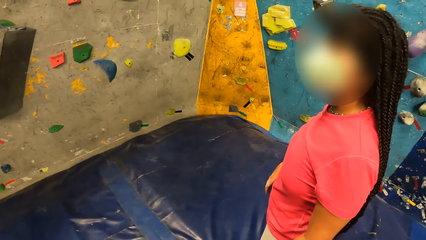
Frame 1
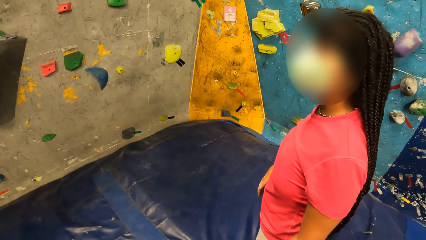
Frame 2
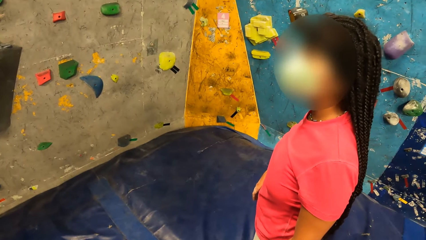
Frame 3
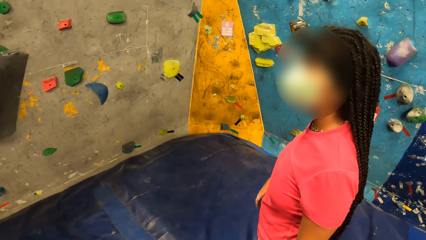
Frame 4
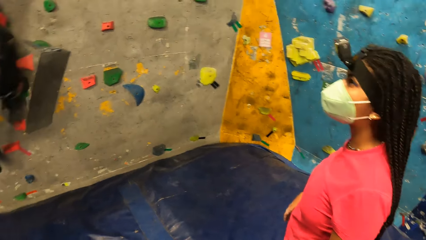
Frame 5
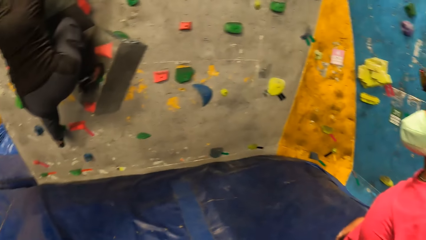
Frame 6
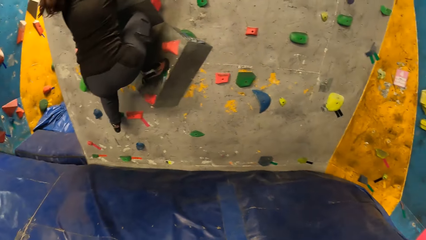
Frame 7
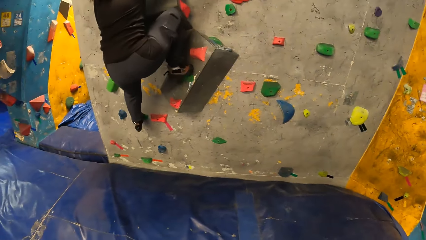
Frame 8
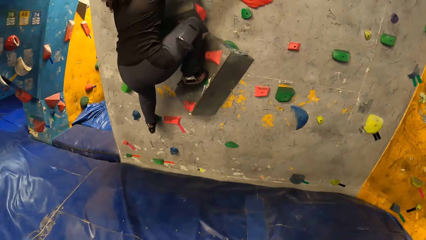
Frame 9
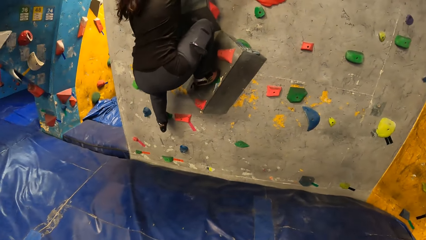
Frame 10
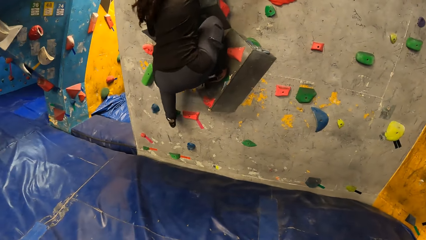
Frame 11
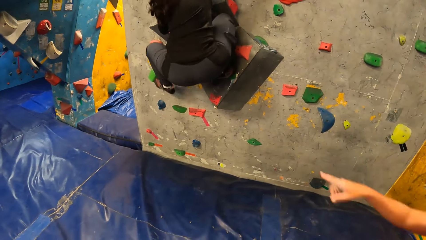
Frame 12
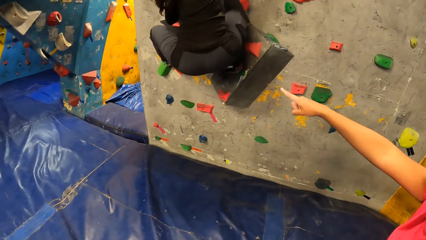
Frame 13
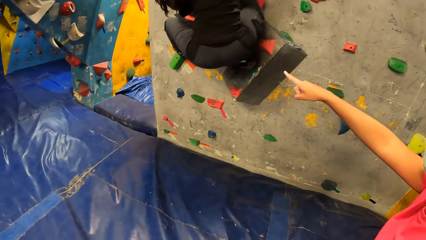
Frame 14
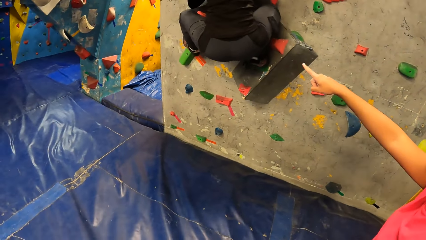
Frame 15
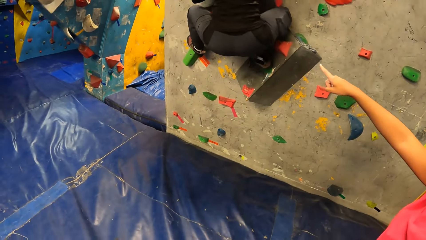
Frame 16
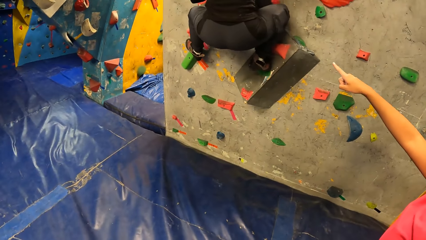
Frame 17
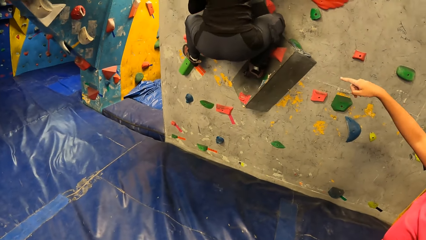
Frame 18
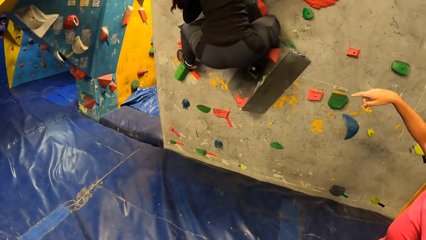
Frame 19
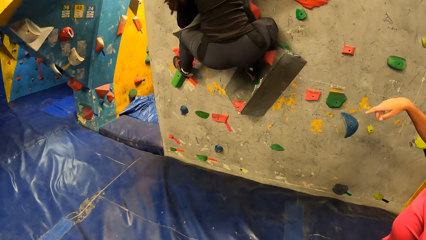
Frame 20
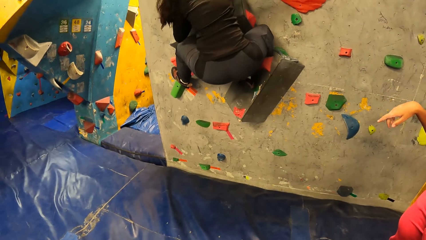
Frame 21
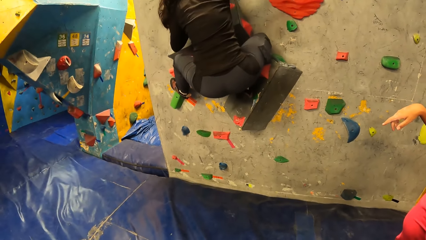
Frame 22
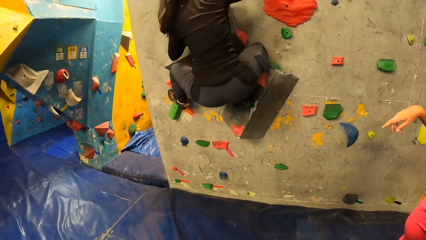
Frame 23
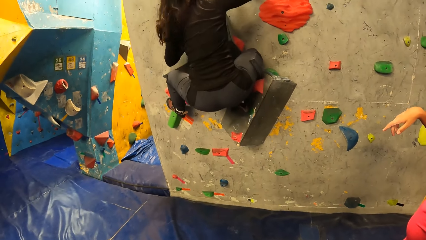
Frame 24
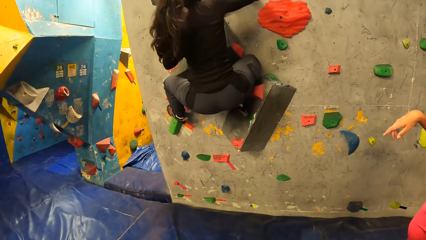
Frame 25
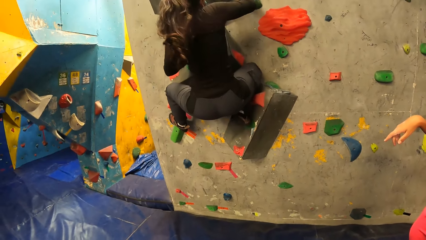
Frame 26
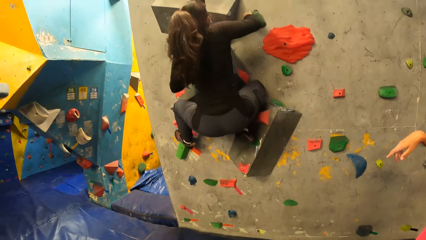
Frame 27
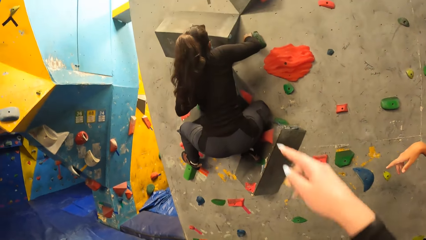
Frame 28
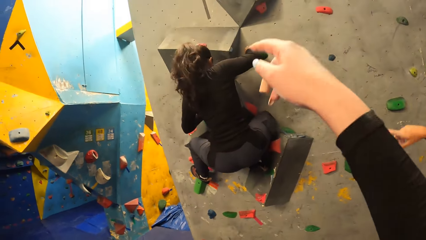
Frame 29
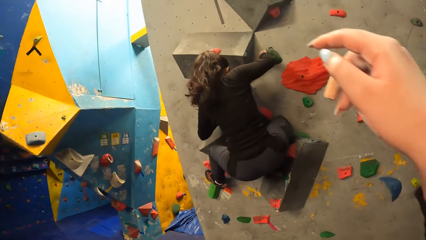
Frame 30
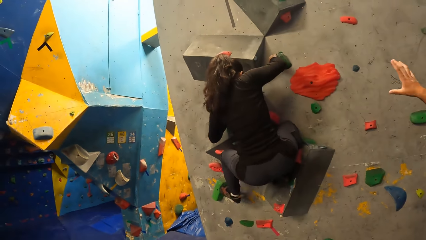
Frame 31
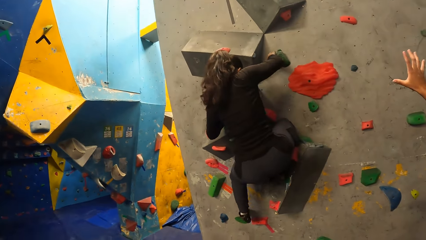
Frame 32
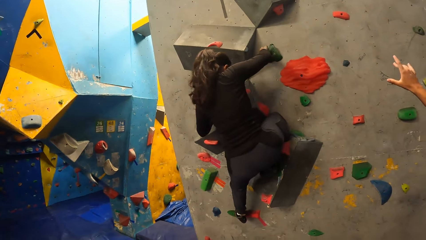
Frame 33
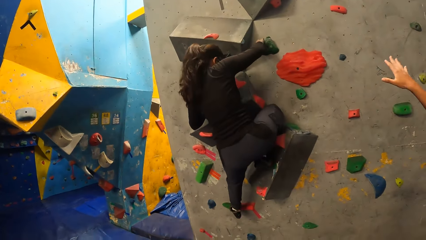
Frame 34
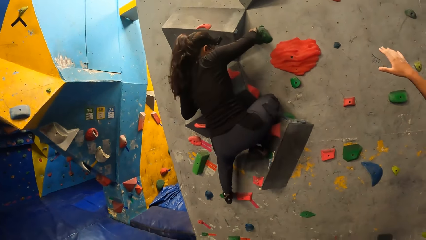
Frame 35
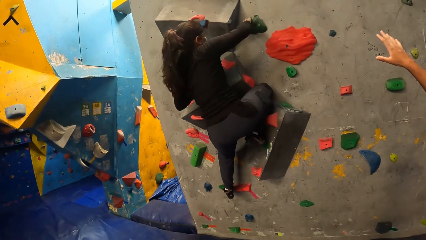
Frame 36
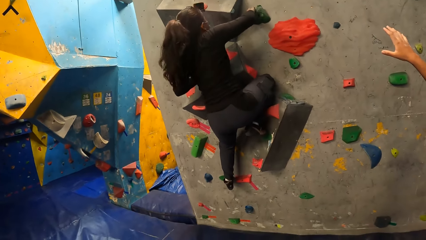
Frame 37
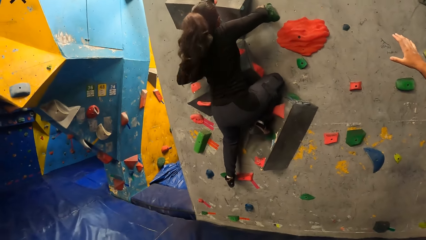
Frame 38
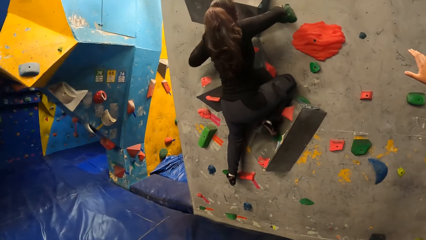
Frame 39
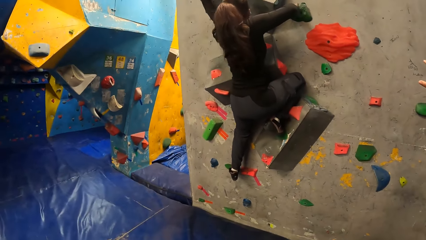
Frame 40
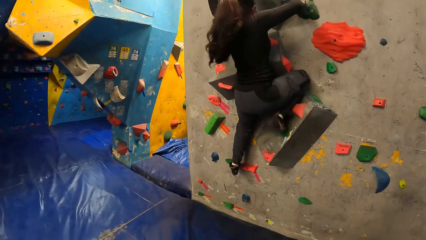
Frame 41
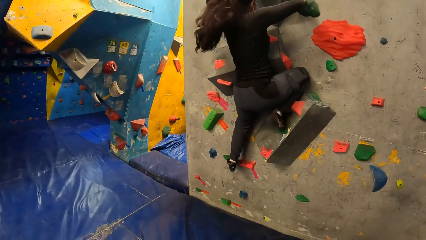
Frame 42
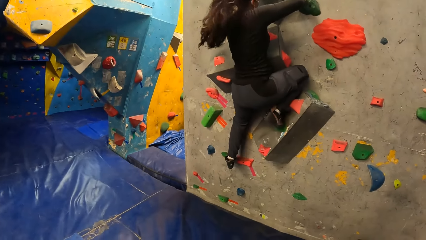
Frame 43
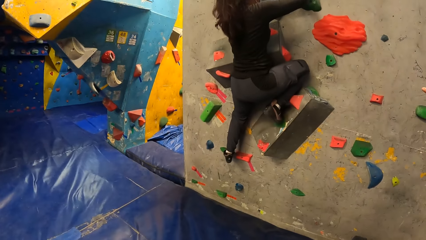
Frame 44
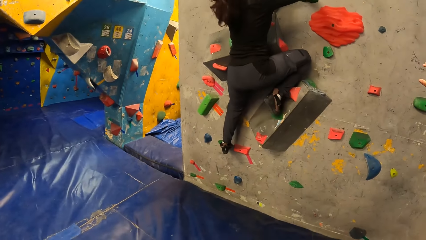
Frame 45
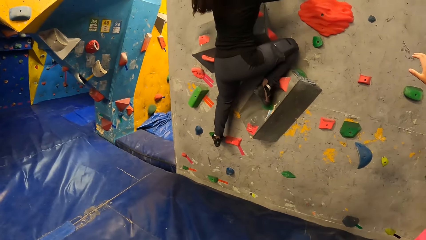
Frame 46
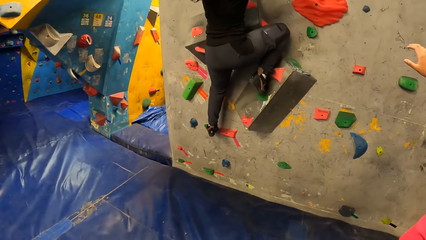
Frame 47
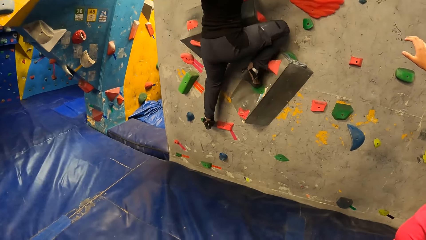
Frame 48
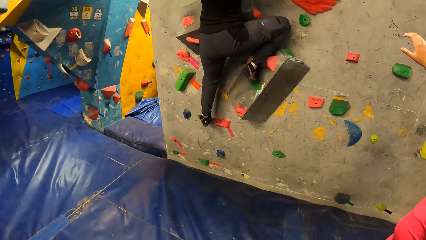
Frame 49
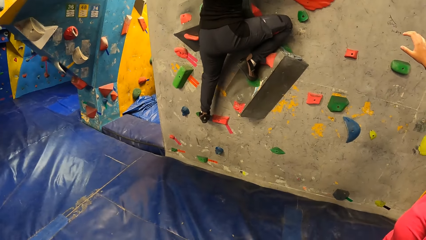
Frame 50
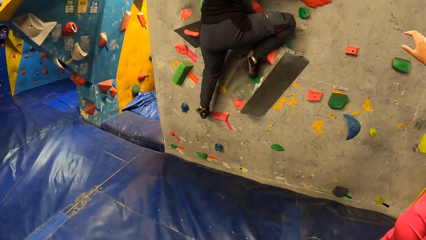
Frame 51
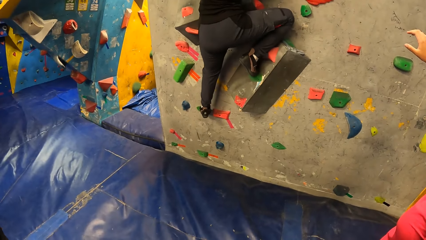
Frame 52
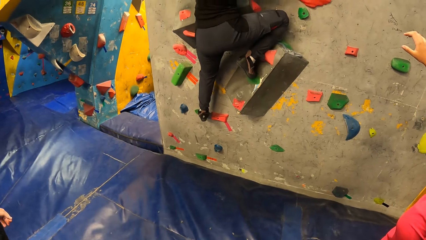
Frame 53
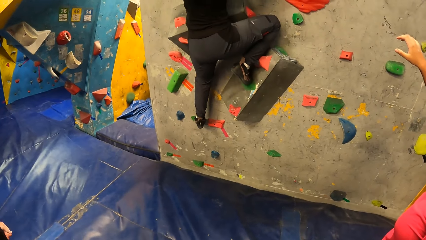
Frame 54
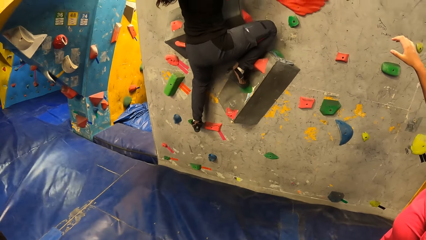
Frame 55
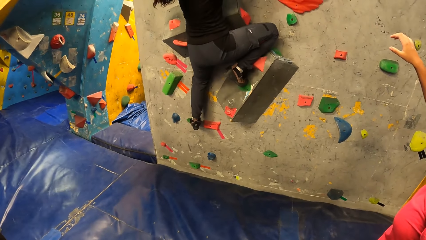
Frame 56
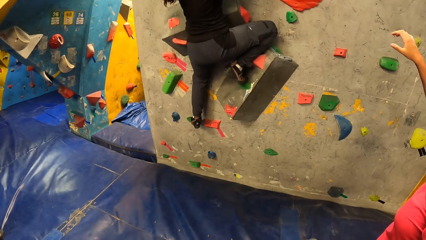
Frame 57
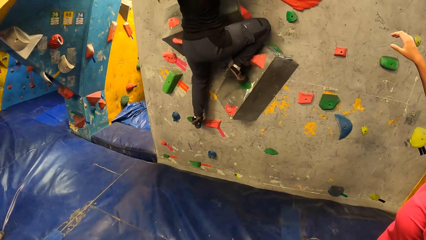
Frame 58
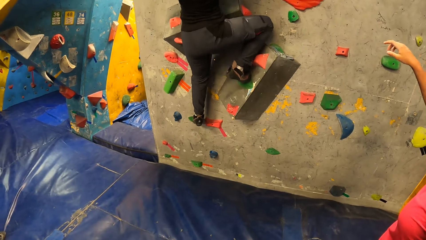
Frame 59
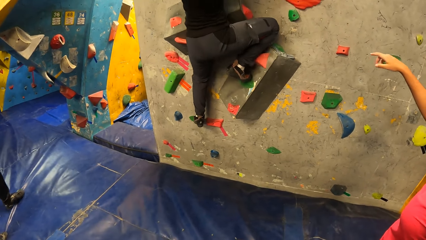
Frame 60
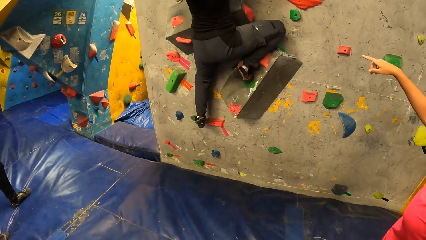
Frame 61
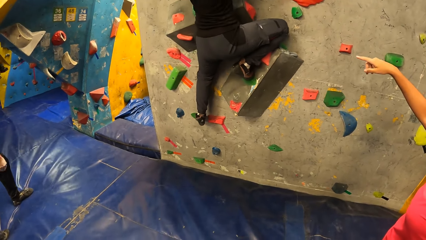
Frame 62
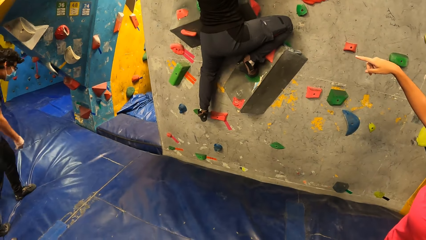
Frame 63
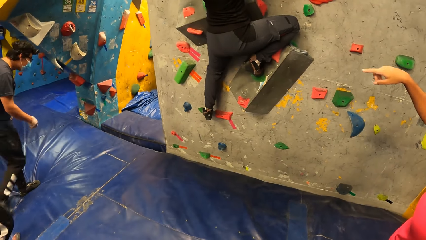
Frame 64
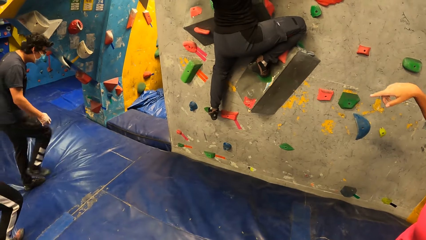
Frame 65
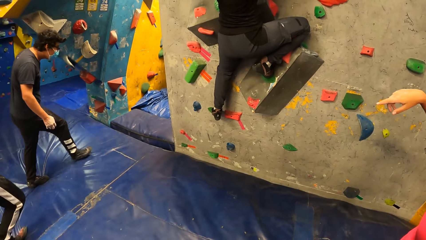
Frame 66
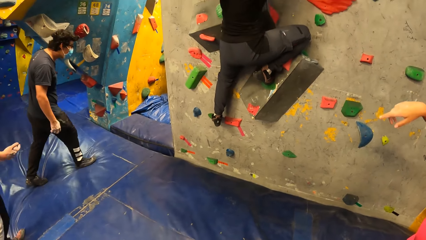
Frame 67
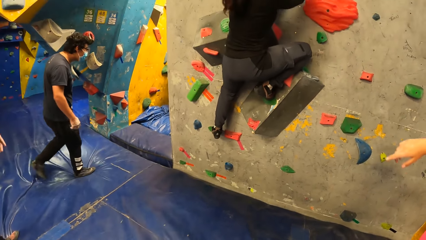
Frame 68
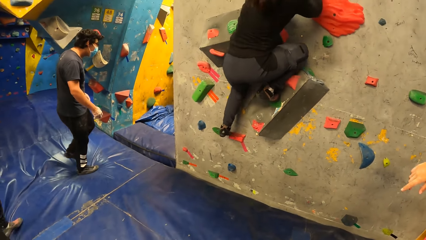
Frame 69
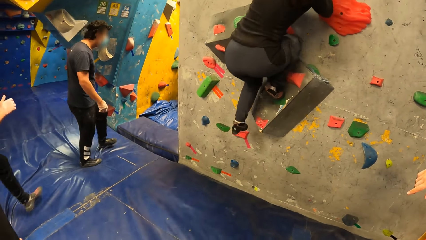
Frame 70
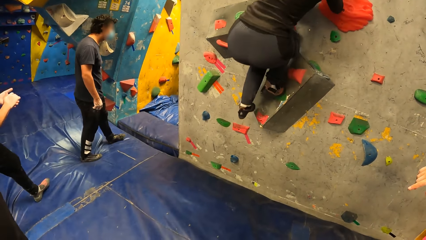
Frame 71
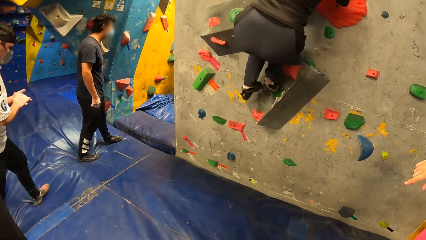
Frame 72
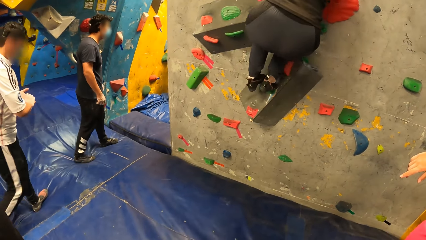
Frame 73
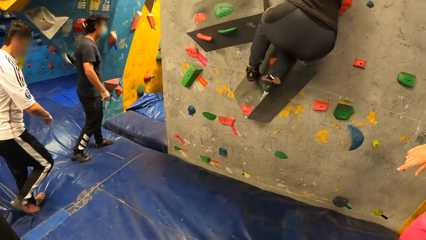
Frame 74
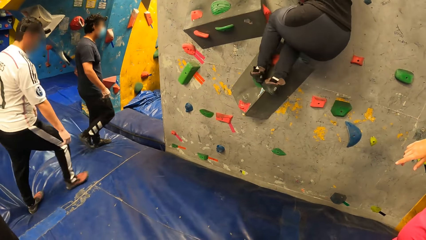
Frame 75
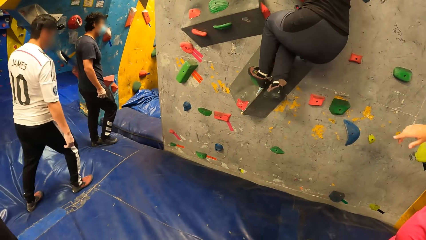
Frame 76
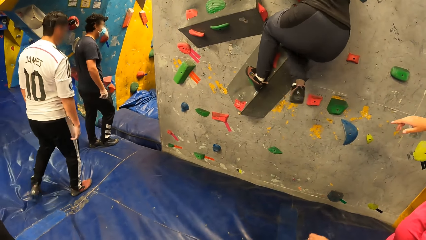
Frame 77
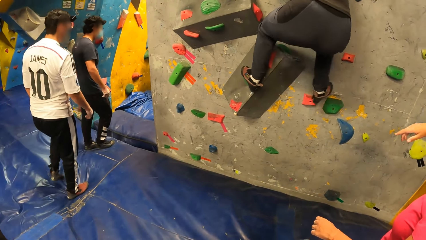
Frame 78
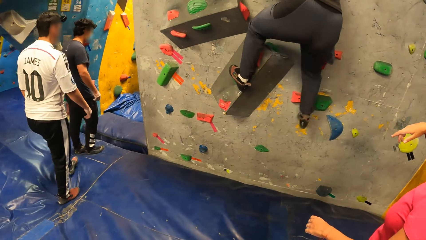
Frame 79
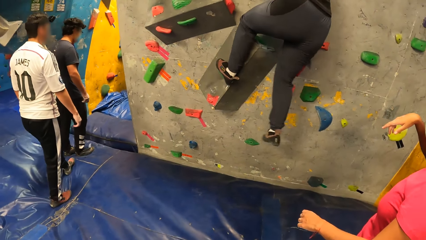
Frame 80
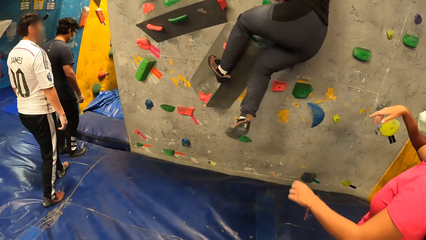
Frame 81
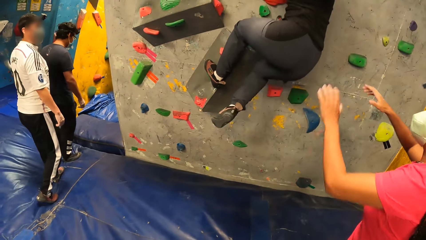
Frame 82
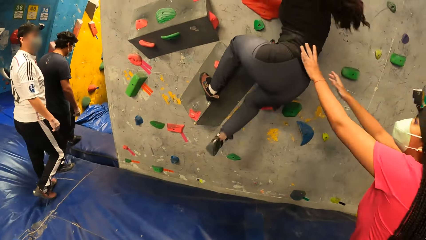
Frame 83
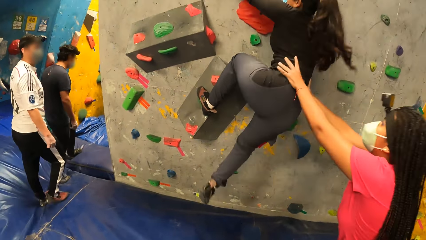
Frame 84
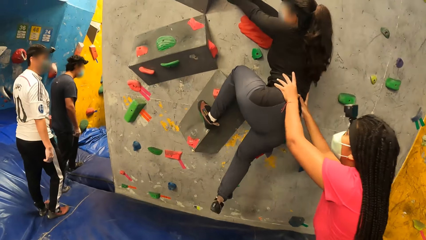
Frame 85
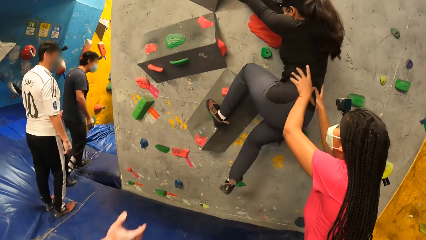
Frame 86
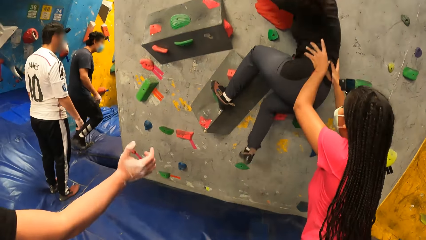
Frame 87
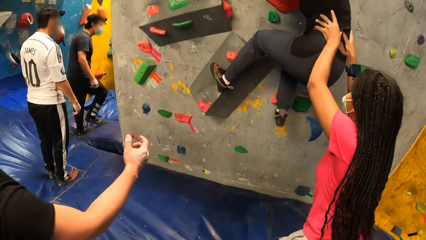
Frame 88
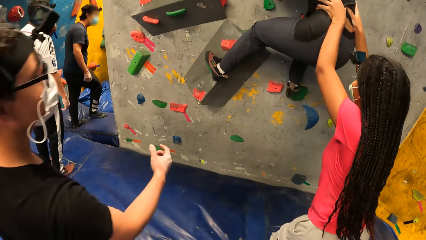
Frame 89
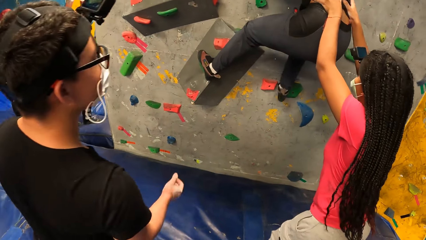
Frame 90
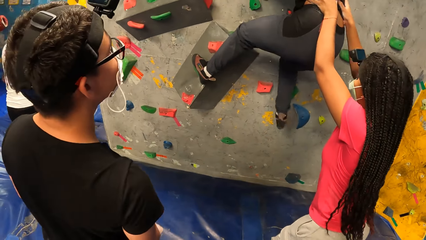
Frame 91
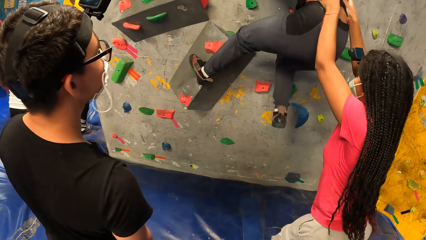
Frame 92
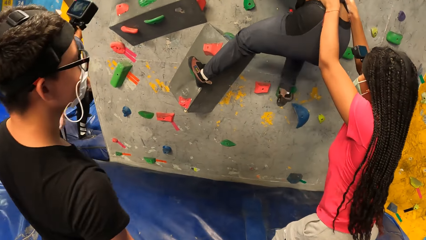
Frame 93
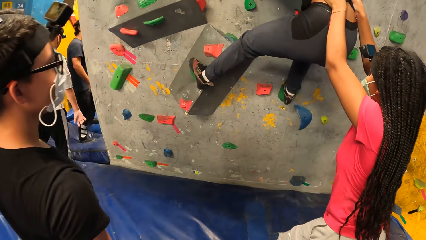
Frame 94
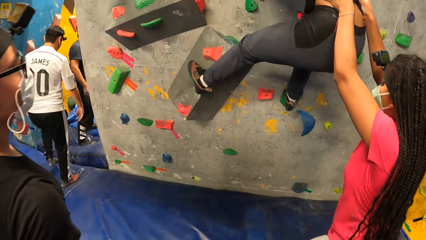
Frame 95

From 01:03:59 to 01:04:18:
A woman points at the wall. Another woman climbs the wall. The camera wearer lifts up the hand. The other woman climbs the wall. The first woman supports the other woman with both hands. The first woman touches the other woman.
